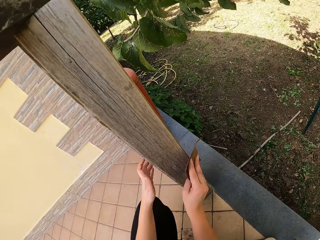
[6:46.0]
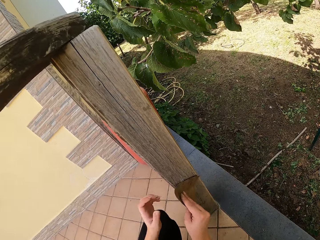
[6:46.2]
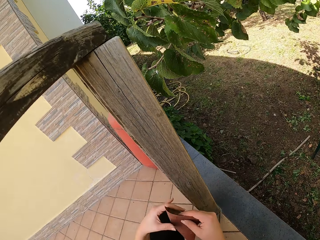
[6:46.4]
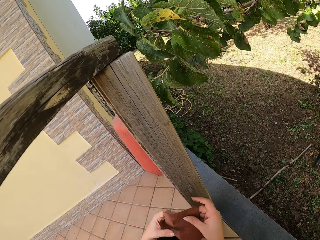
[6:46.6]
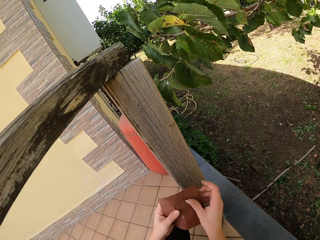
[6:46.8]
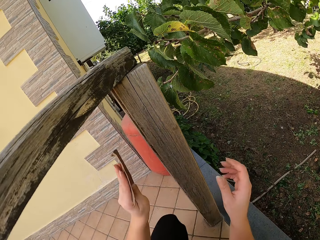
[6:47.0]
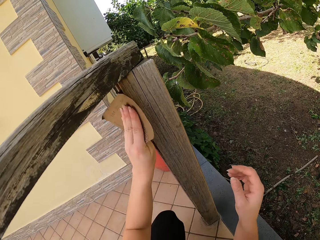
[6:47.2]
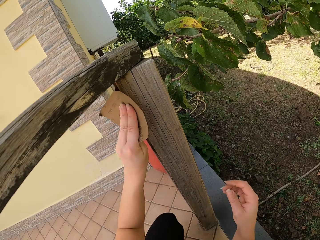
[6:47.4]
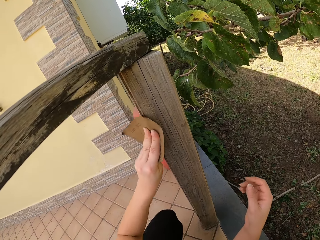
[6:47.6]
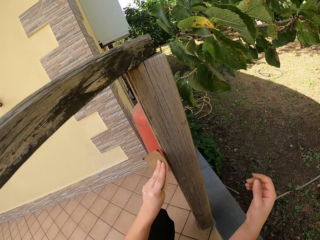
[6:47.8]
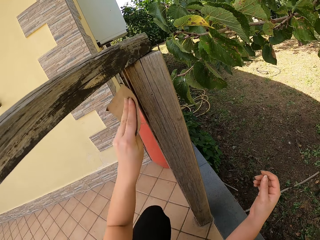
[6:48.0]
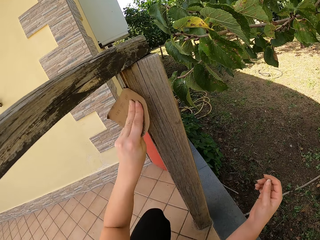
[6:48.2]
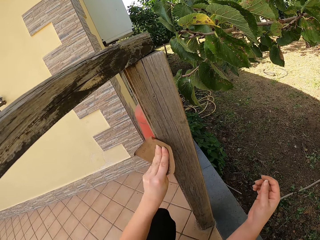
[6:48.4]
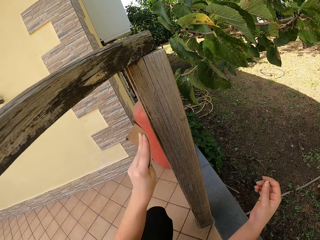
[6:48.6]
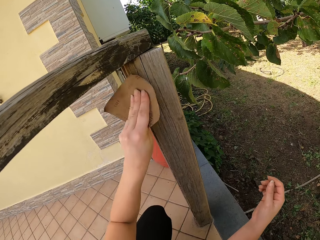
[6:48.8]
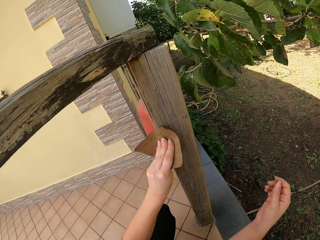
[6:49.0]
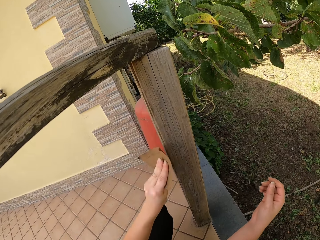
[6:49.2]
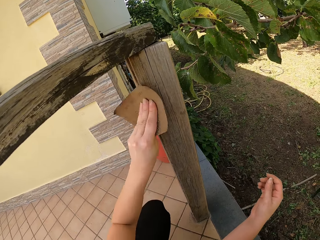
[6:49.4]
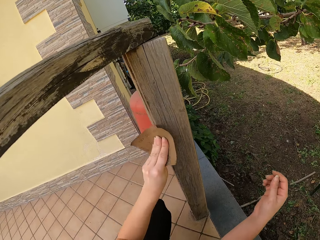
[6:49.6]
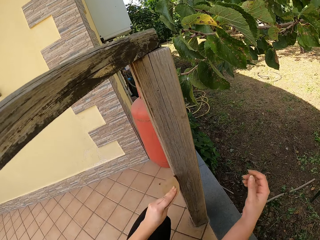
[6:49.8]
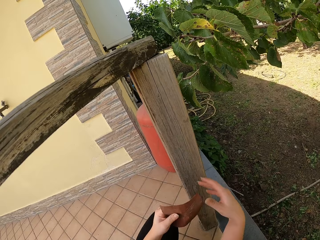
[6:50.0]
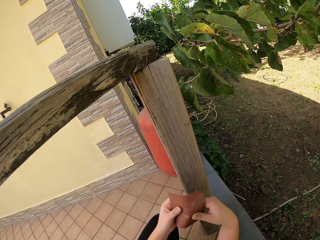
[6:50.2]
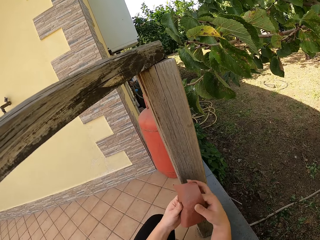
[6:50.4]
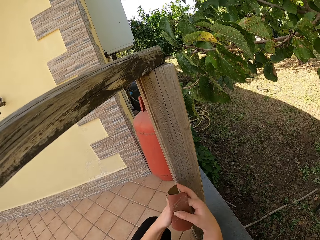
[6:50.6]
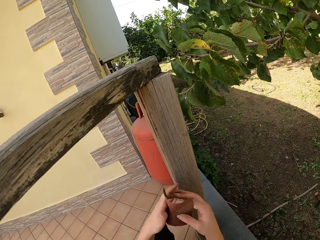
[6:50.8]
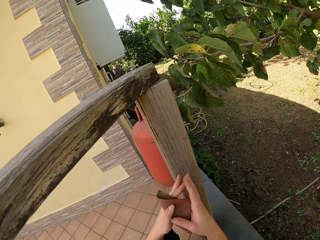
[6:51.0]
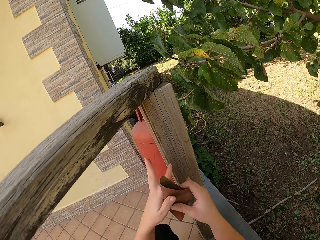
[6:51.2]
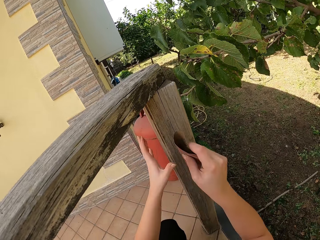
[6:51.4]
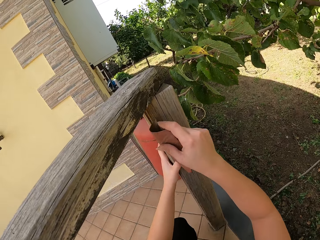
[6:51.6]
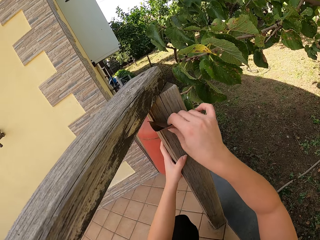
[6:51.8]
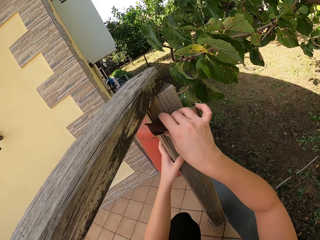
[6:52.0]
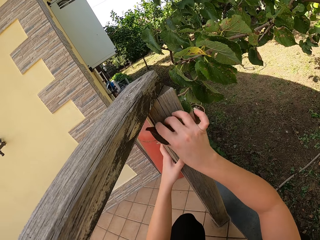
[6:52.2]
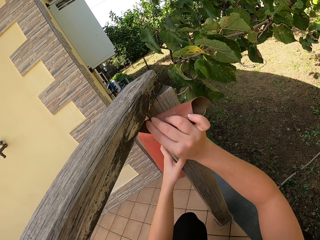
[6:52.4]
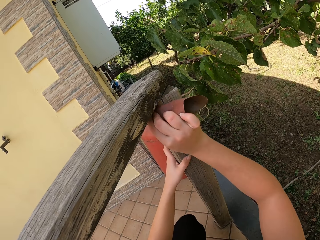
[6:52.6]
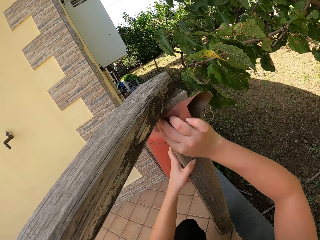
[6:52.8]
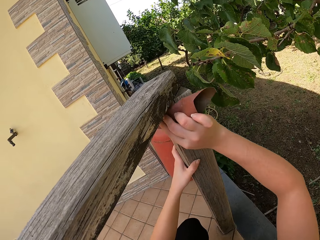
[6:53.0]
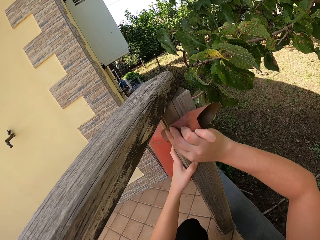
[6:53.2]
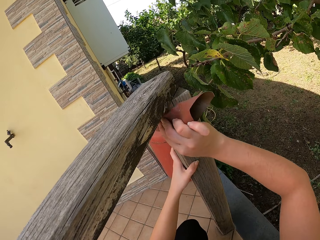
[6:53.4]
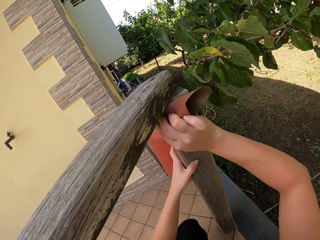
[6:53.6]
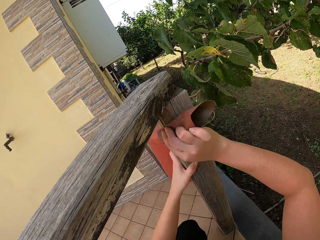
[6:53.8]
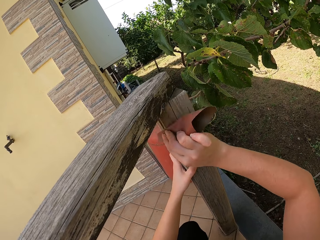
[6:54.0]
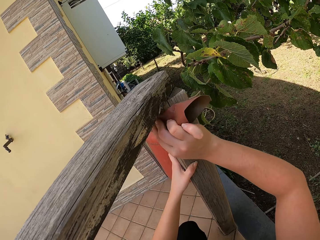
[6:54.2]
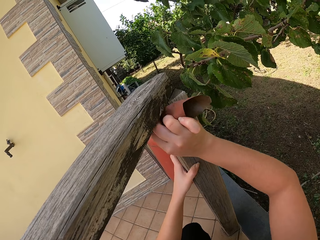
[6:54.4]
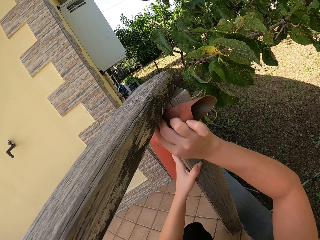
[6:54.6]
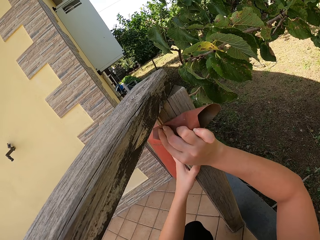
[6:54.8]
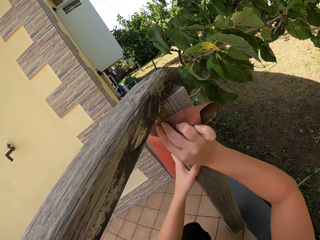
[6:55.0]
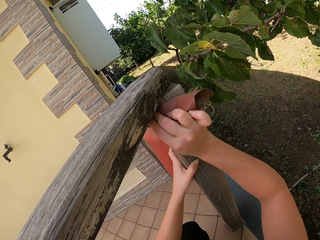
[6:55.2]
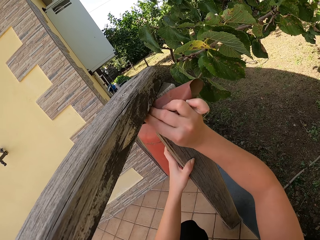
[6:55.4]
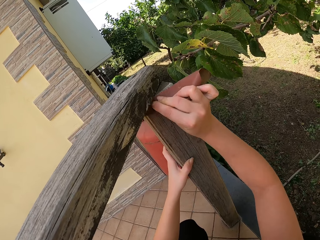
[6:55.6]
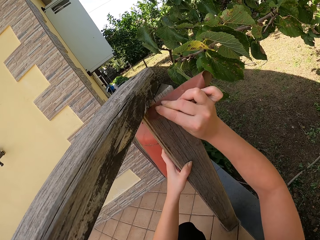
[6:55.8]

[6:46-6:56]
The camera wearer passes the sandpaper from his right hand to his left hand. He holds the sandpaper. He continues sandpapering the wood frame. He folds the sandpaper. He passes the sandpaper from his left hand to his right hand. He continues sandpapering the wood frame.

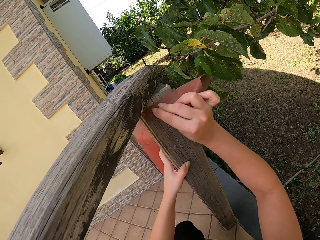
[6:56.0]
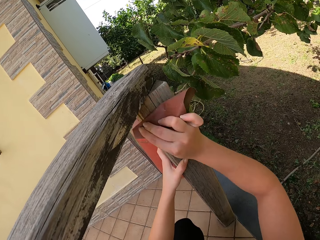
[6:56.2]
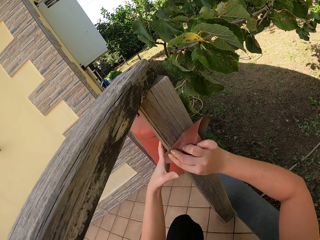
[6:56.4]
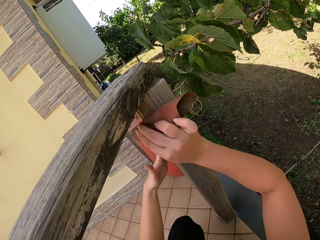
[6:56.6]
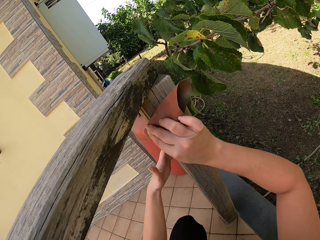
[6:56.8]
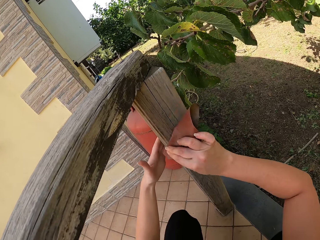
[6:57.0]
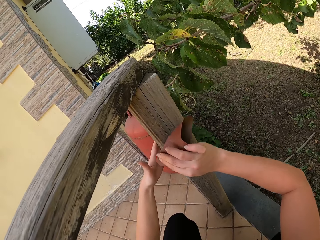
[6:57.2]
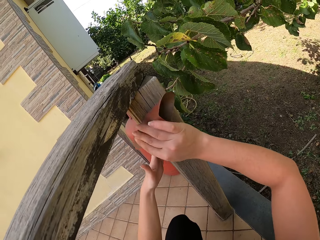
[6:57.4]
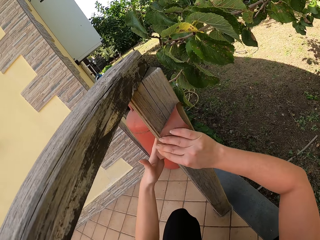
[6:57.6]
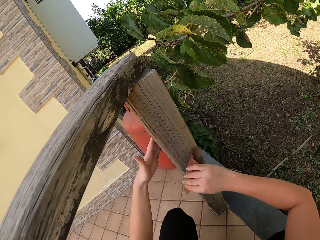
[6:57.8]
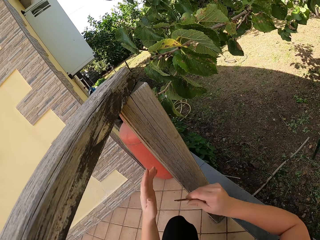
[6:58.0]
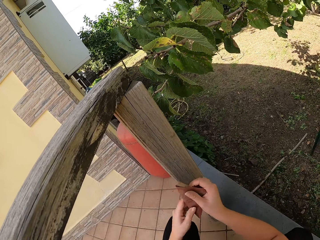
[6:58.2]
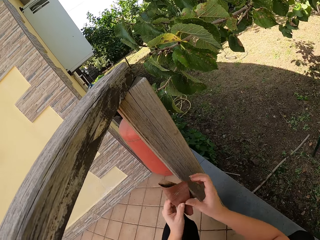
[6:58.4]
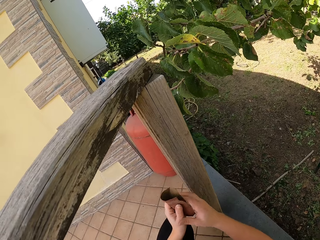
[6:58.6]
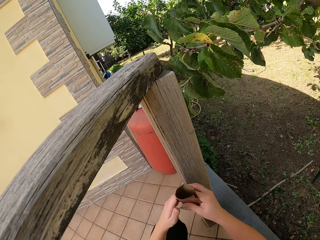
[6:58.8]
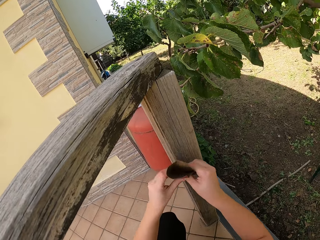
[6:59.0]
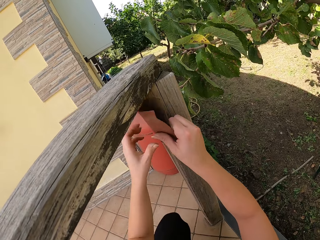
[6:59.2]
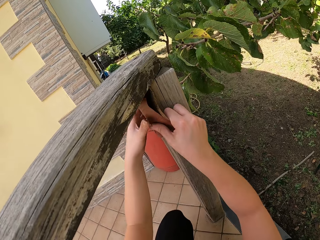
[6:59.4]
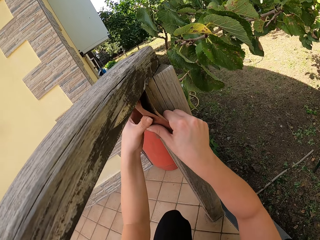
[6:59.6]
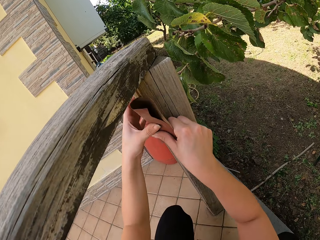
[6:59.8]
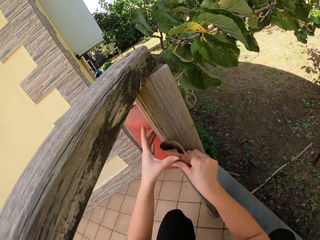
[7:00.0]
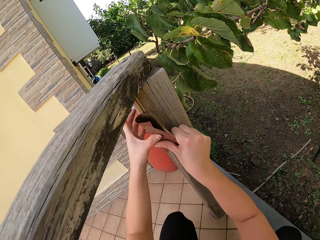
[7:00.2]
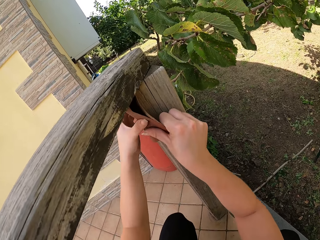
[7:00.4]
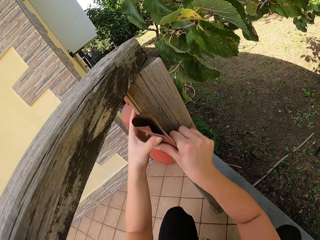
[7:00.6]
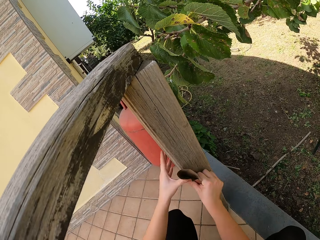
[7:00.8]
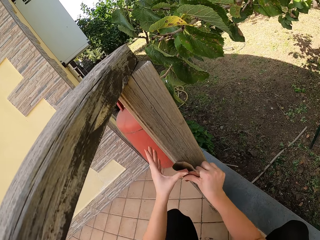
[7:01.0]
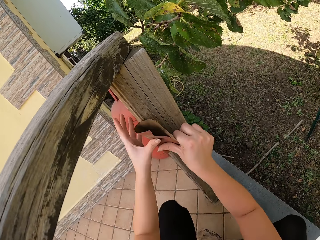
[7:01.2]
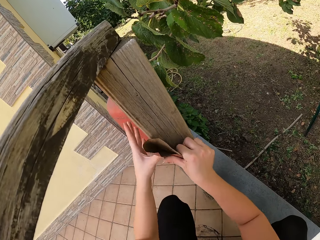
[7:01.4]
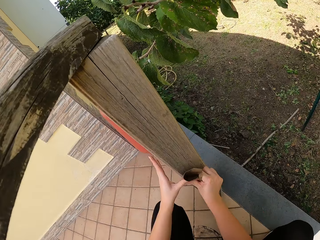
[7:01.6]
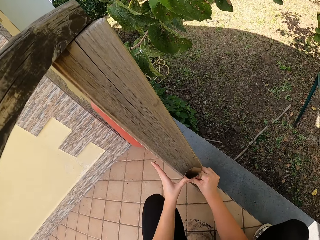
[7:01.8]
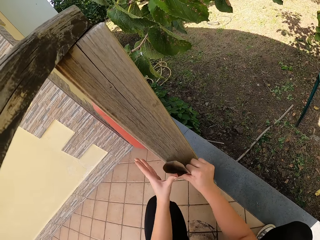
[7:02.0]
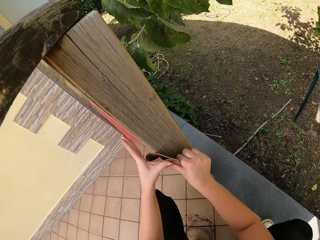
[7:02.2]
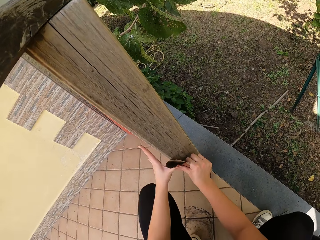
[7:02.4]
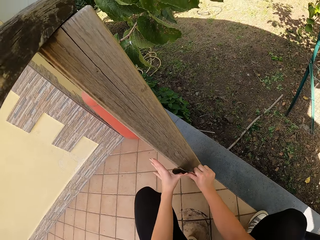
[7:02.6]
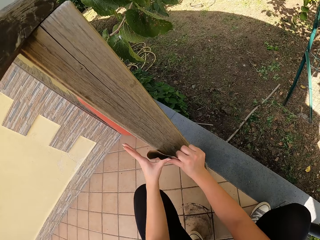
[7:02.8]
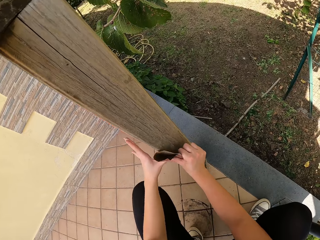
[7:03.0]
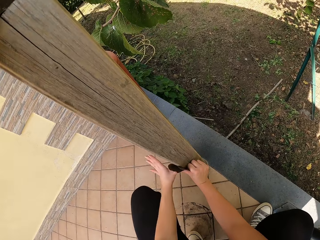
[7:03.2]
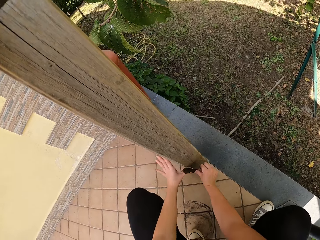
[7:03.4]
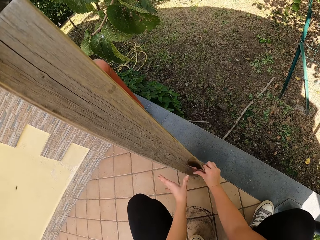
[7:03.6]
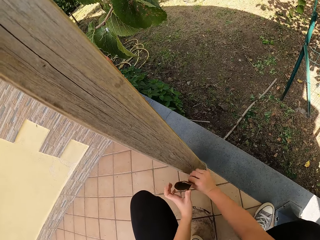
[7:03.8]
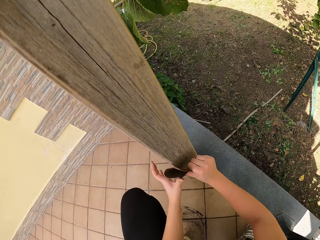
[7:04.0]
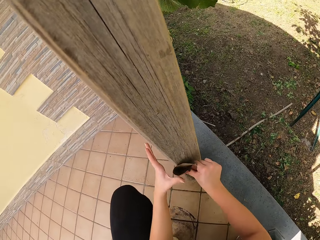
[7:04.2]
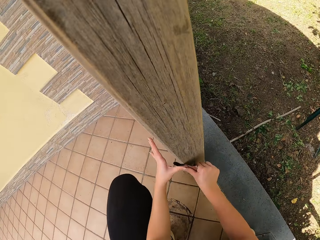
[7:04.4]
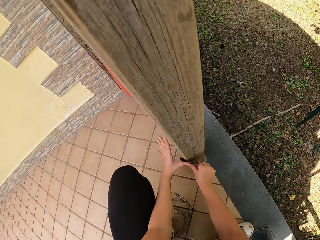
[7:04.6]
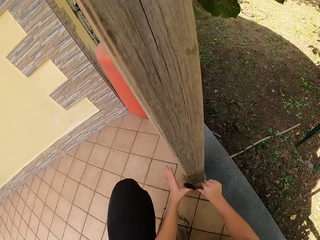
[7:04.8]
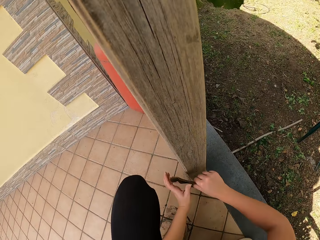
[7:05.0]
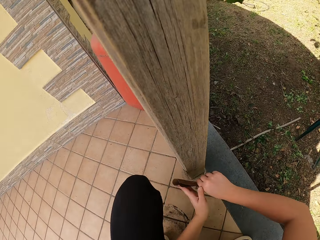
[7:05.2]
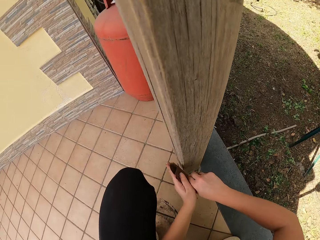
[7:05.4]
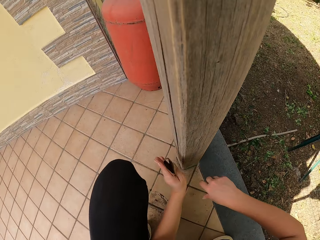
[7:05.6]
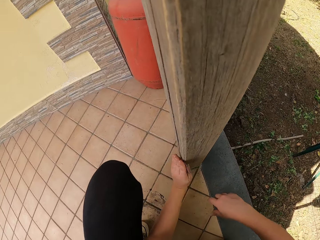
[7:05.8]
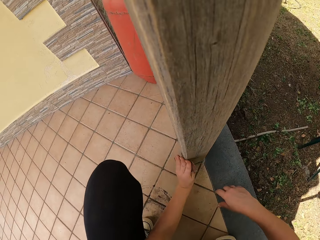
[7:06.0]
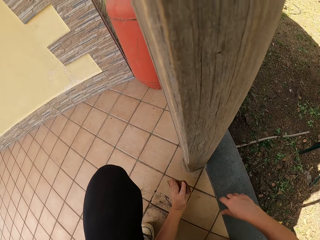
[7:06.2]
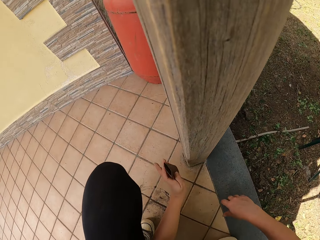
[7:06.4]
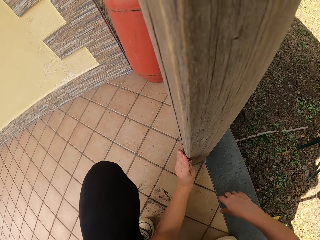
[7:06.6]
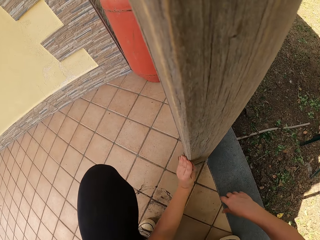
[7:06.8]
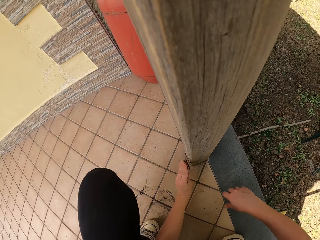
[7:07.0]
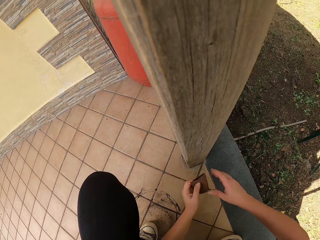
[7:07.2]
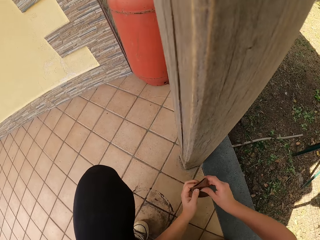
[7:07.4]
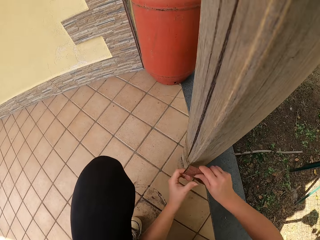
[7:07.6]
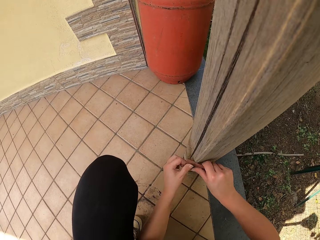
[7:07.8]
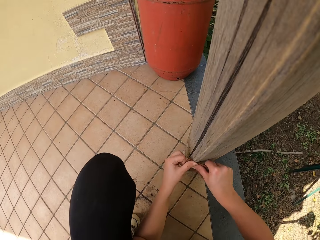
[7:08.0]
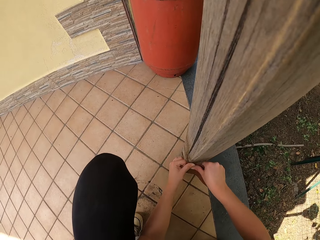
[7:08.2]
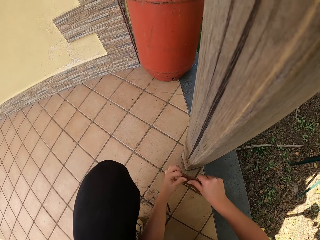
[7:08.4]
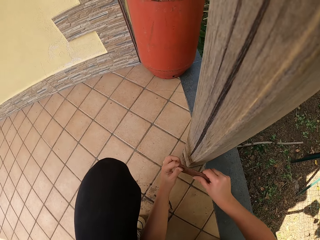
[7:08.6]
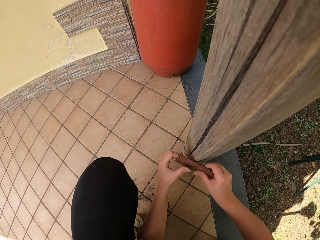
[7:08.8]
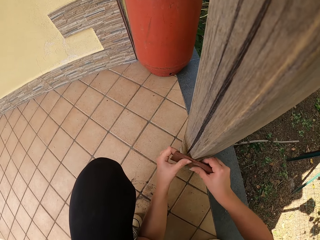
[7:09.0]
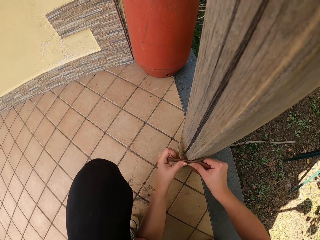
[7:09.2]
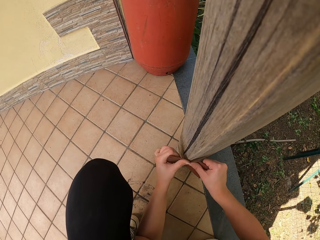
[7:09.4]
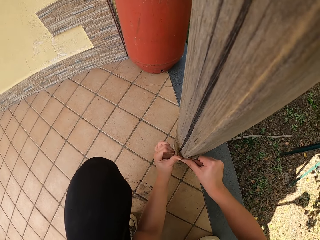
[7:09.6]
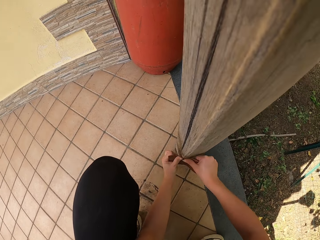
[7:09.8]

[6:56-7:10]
The camera wearer adjusts the sandpaper. He holds the sandpaper with his hands. He continues sandpapering the wood frame with both hands. He removes his right hand from the sandpaper. He continues sandpapering the wood frame with both hands. He holds the sandpaper with his hands.
